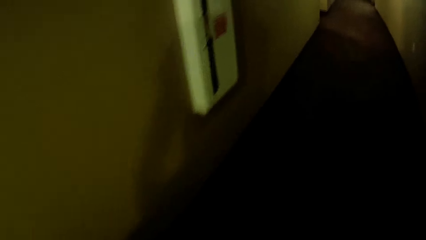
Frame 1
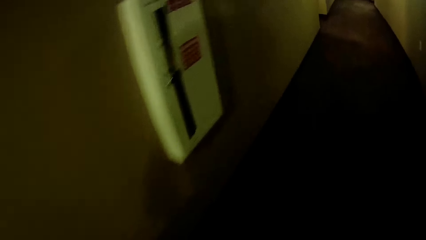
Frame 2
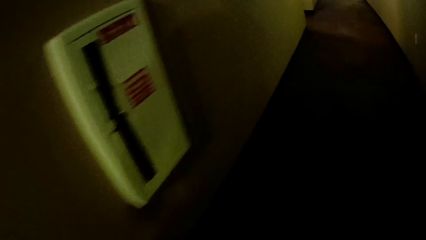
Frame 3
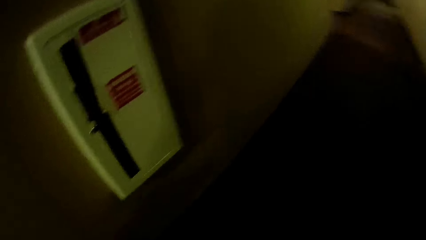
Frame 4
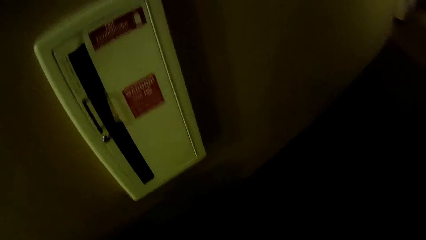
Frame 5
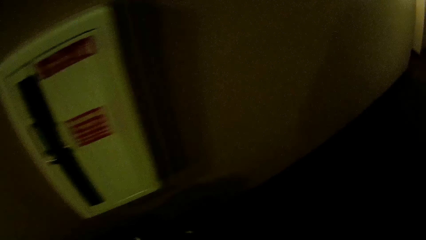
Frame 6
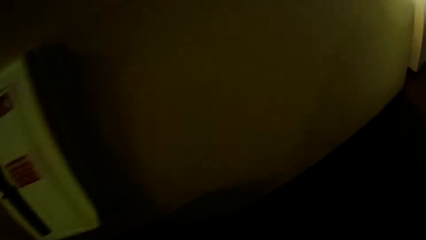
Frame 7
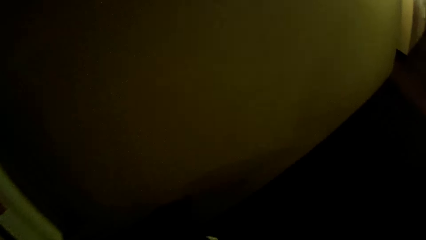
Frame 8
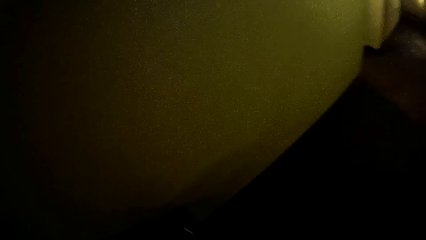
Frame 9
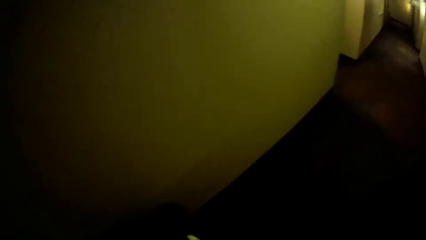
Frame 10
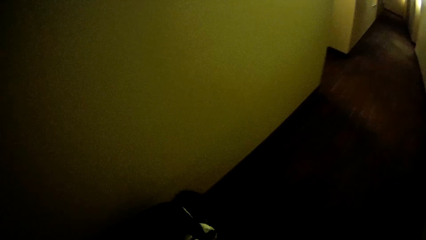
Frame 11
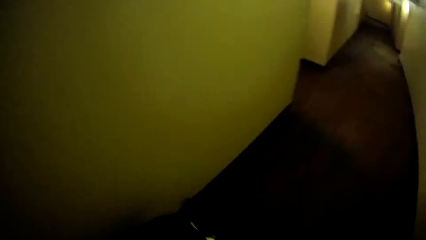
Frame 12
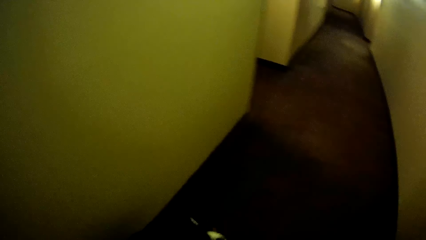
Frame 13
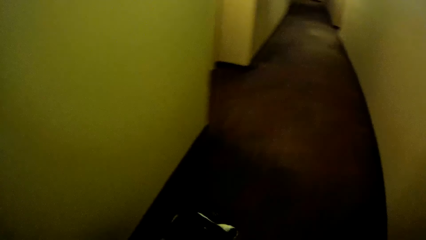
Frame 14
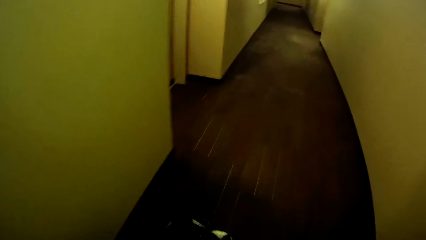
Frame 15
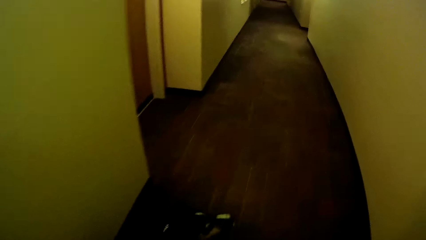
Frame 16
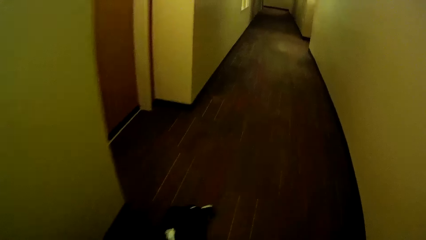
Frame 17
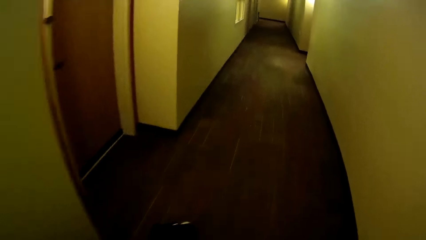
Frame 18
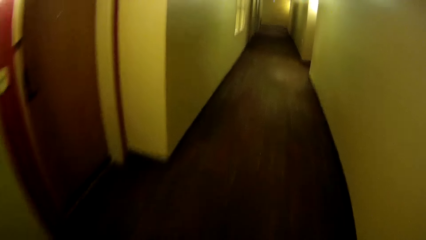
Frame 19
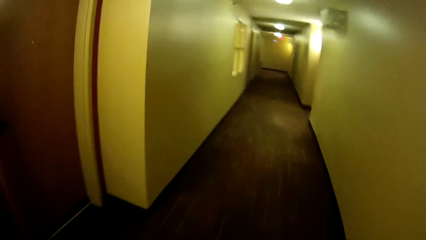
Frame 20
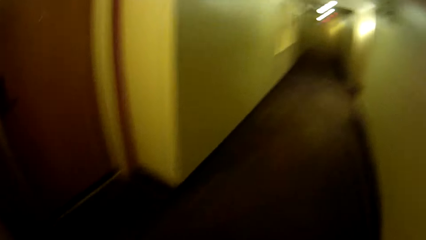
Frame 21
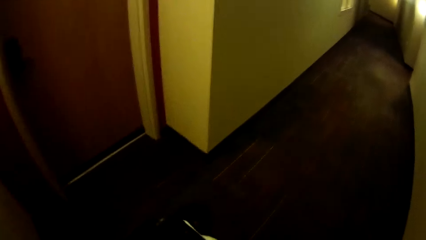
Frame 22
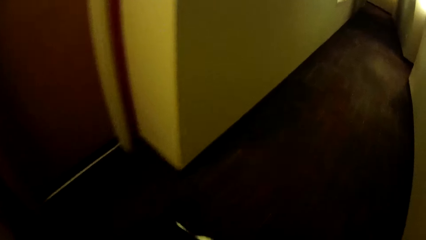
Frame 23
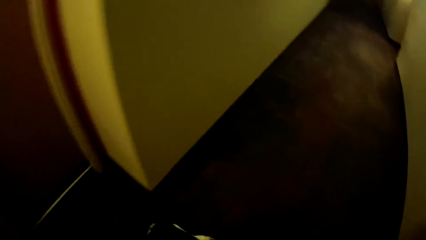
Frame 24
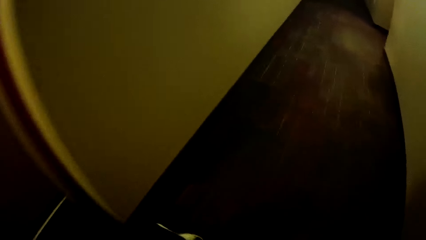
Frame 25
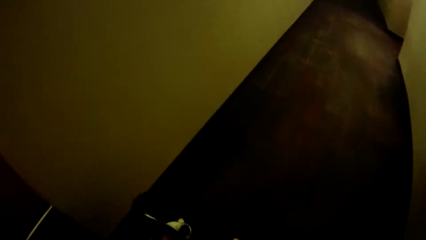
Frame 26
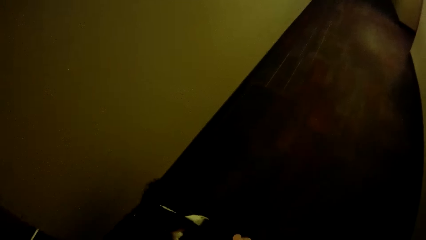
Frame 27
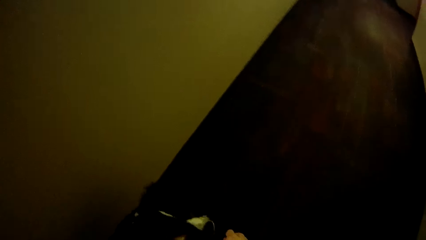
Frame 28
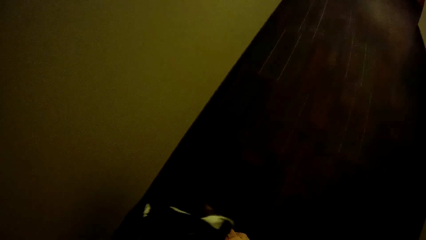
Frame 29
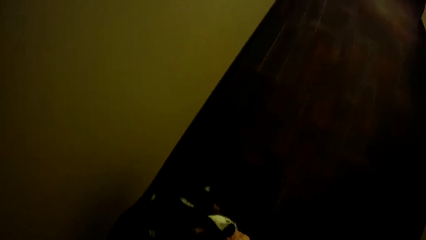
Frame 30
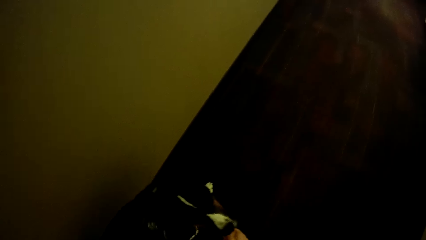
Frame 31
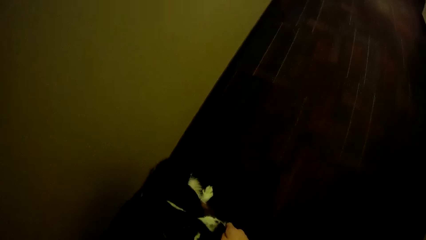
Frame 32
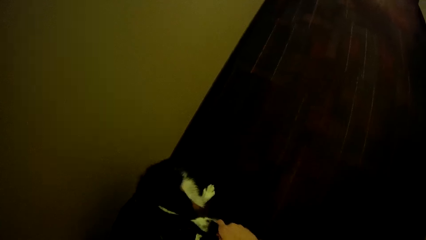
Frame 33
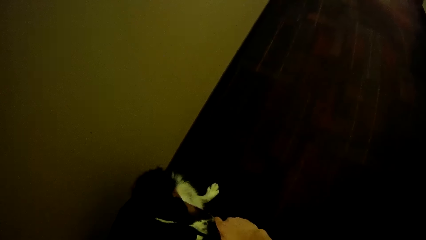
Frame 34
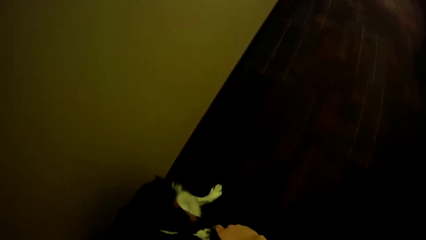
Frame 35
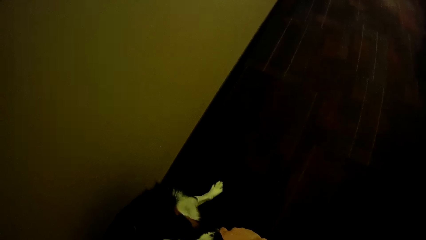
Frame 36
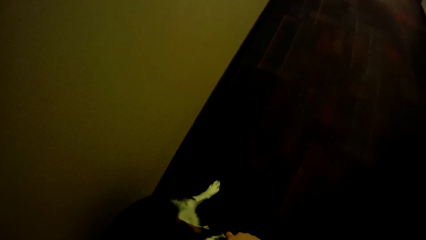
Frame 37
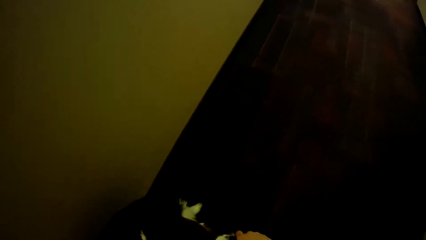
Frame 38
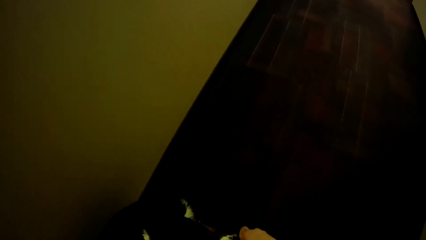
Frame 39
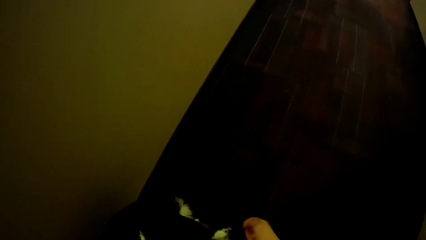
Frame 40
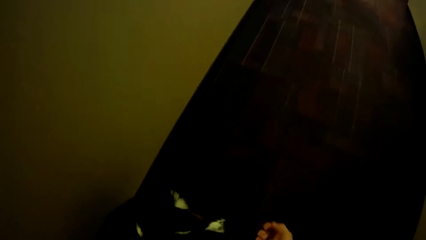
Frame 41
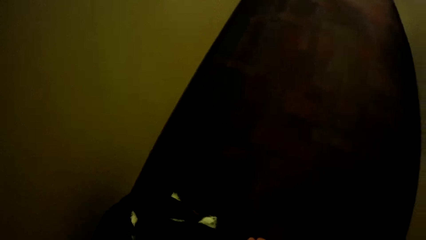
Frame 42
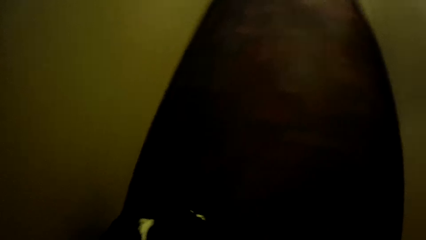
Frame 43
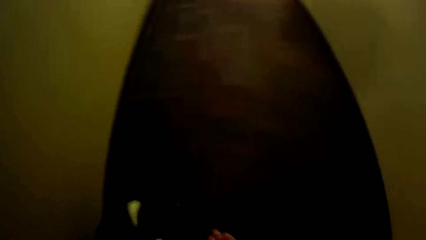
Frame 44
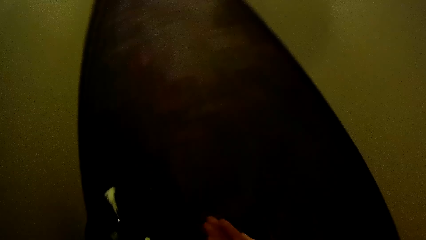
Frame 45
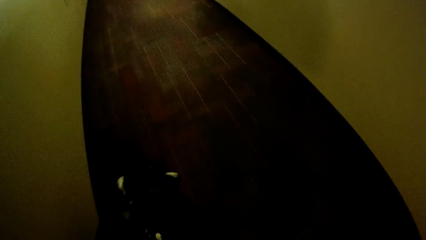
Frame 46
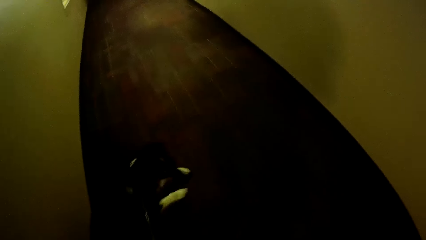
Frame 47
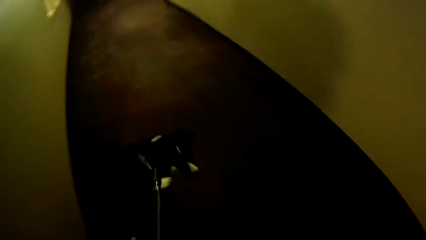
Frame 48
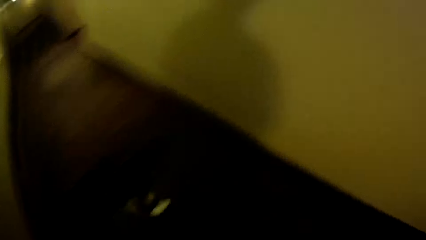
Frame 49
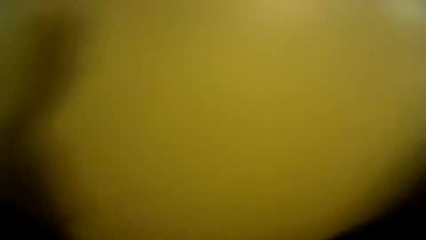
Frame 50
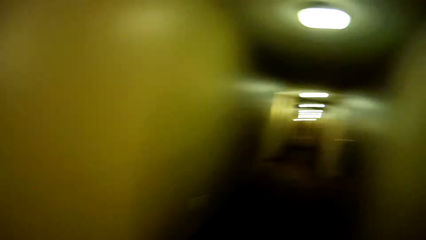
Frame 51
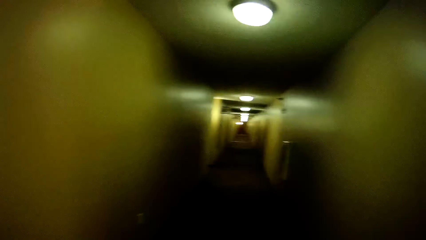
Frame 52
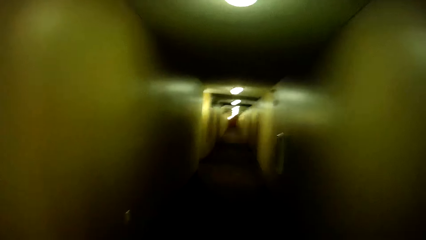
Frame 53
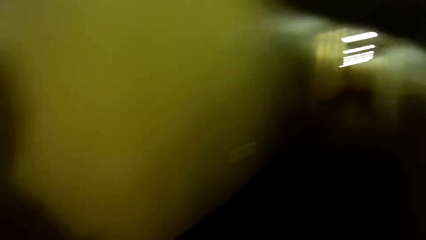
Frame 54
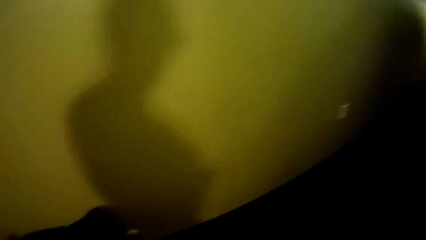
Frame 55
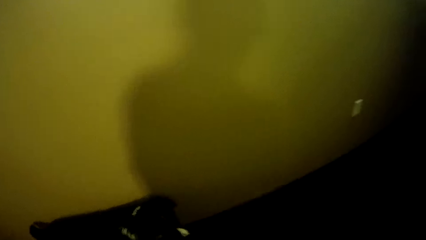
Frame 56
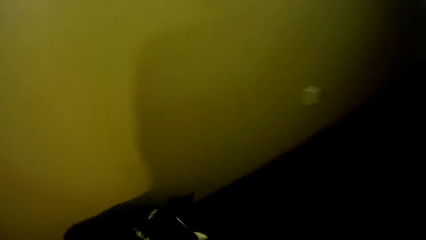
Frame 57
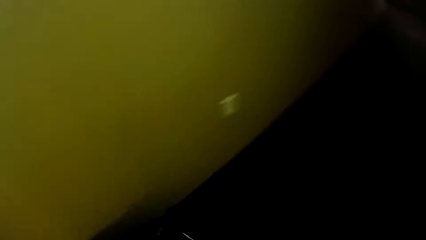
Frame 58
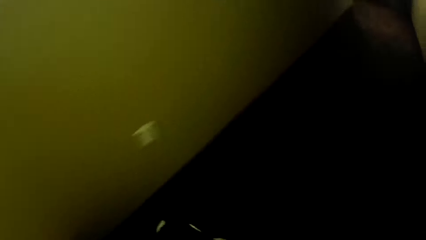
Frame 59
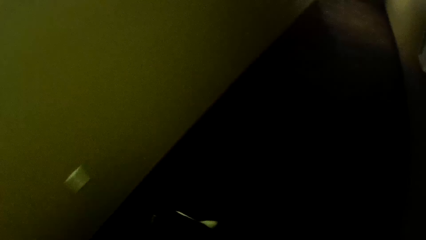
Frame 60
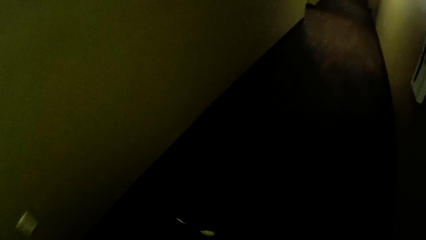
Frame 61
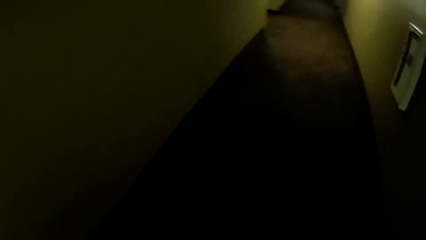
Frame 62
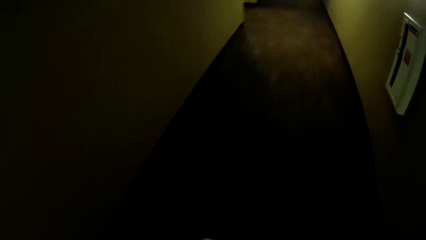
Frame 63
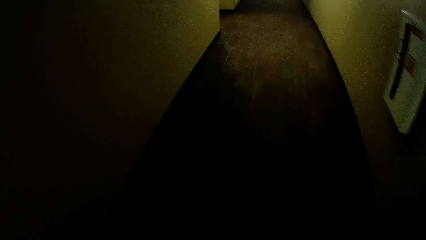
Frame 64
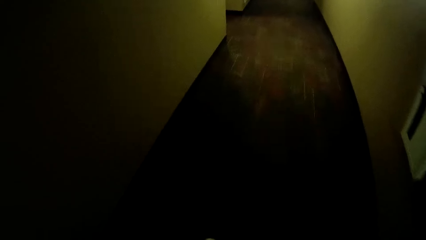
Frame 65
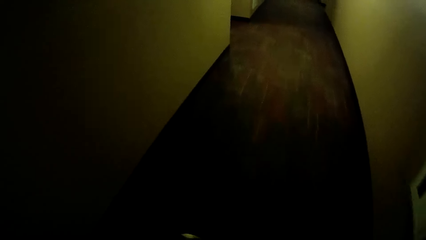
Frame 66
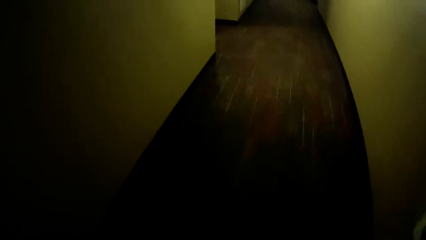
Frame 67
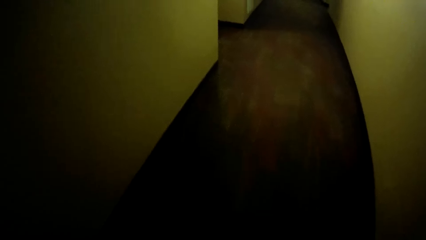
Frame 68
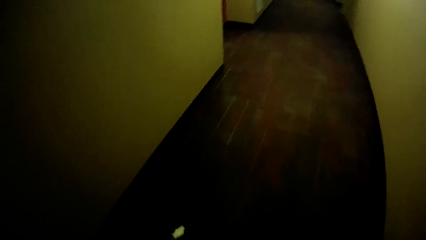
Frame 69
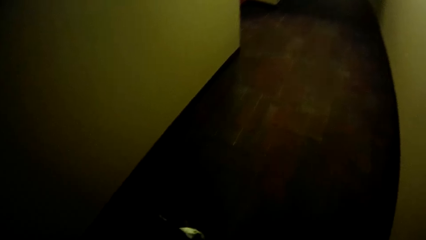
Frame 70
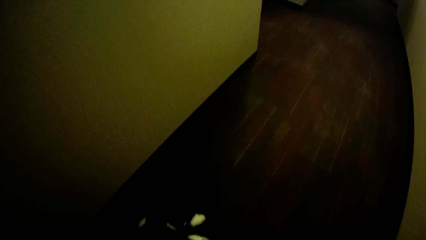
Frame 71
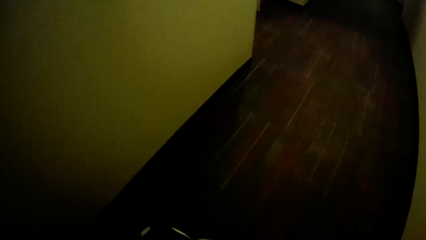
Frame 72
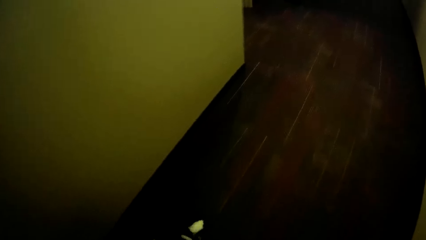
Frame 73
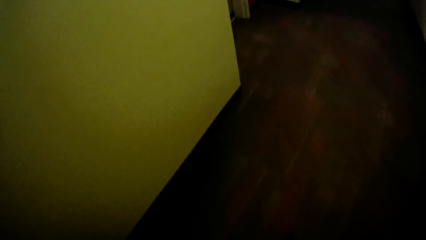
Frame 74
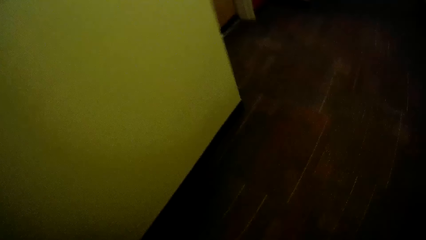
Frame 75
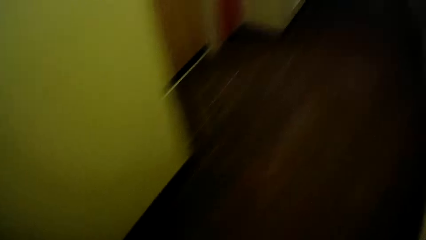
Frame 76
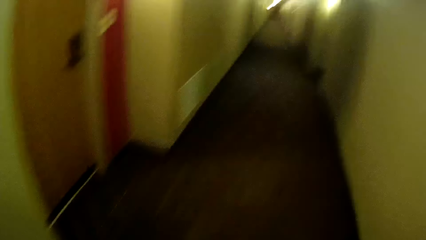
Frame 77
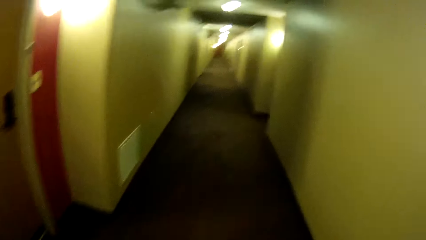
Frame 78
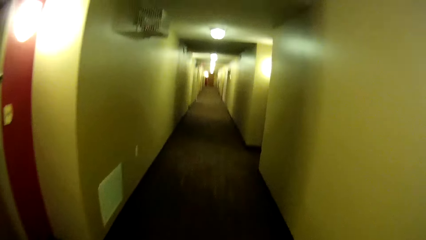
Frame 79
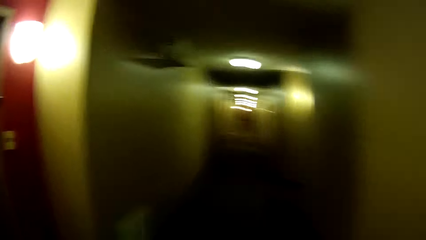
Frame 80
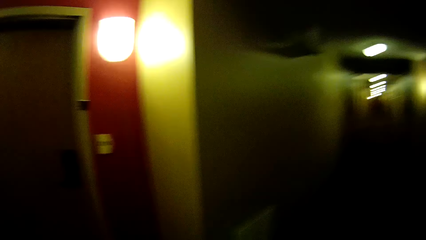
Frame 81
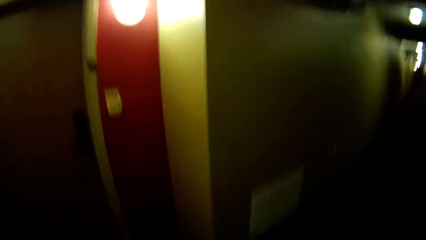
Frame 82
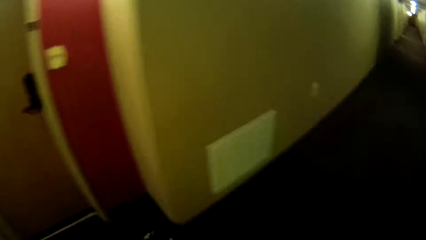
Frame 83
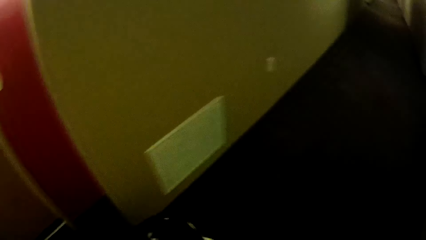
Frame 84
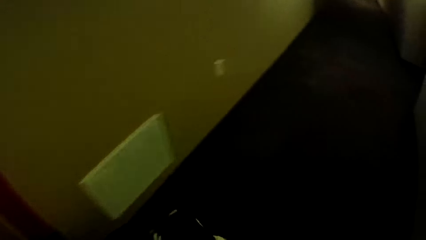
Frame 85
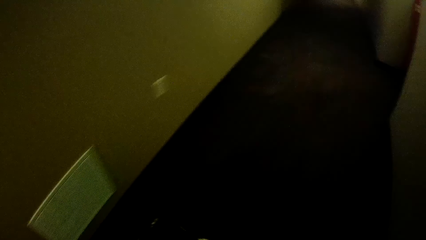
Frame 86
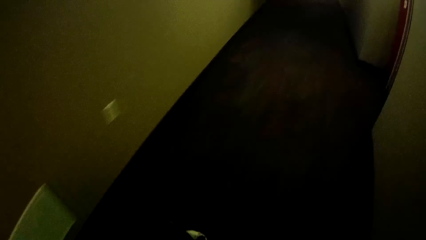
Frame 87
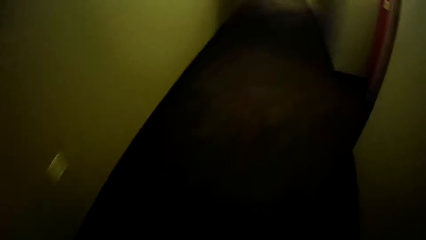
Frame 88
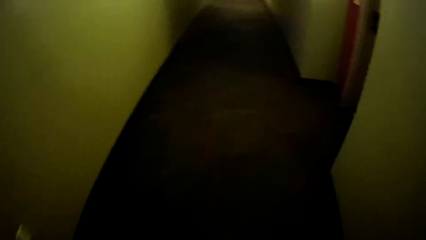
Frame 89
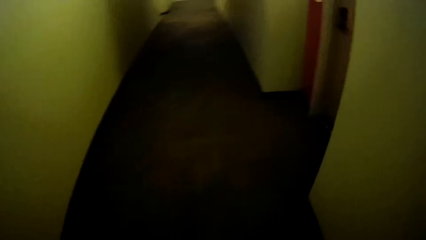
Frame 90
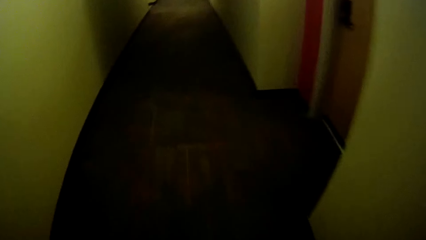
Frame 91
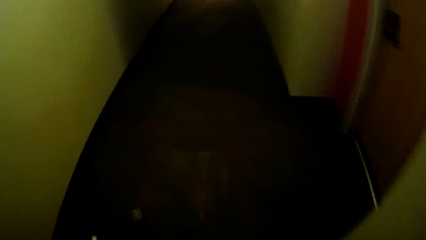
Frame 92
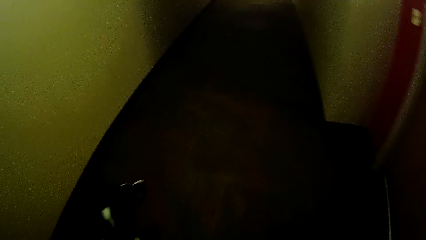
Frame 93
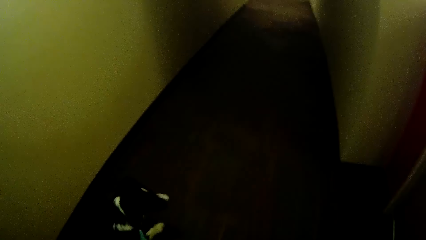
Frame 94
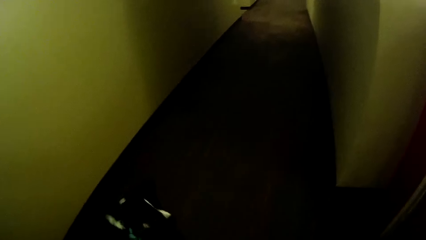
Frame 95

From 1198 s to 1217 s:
The camera wearer touches the black dog with her right hand.
